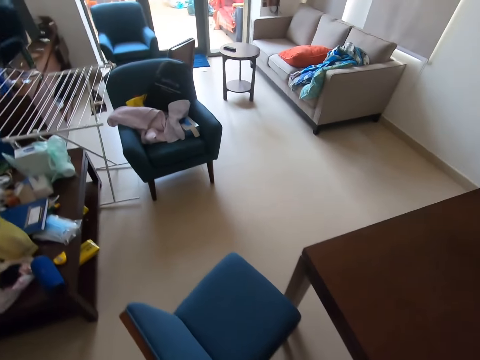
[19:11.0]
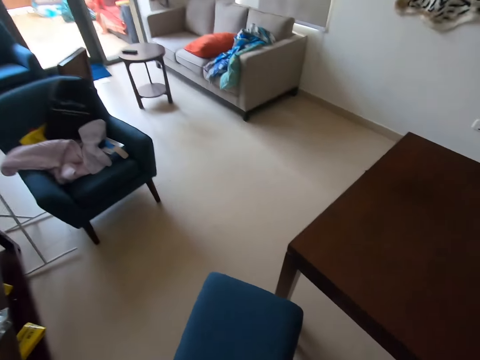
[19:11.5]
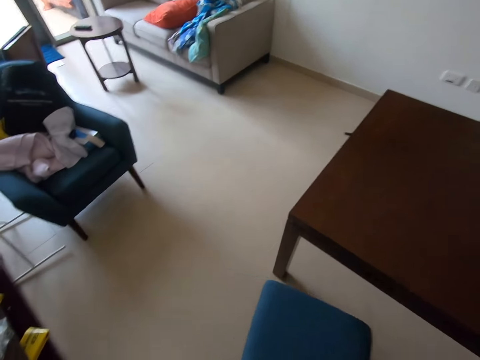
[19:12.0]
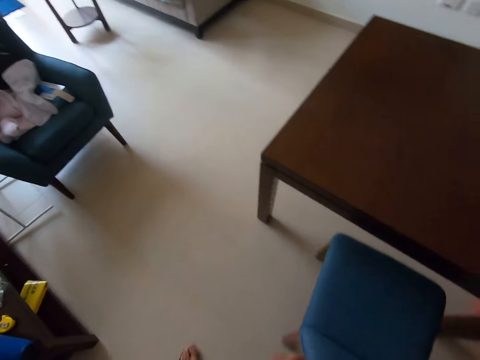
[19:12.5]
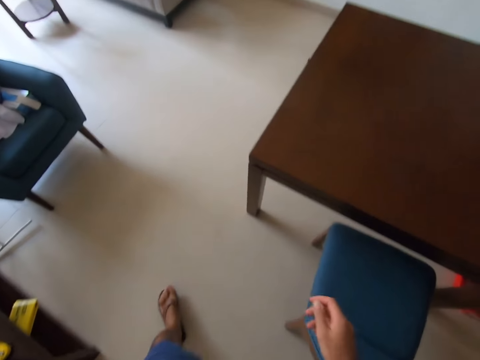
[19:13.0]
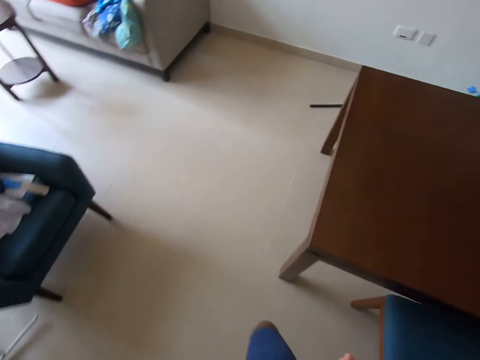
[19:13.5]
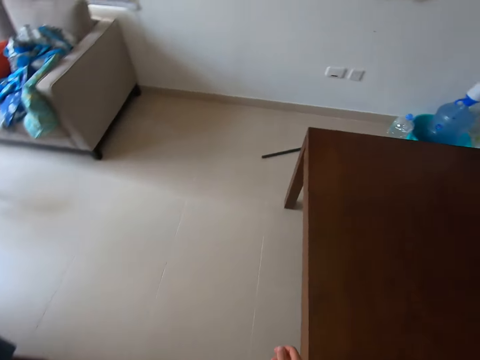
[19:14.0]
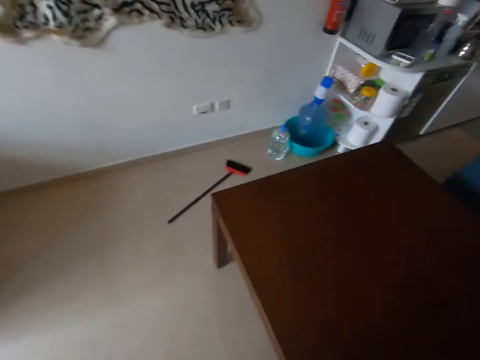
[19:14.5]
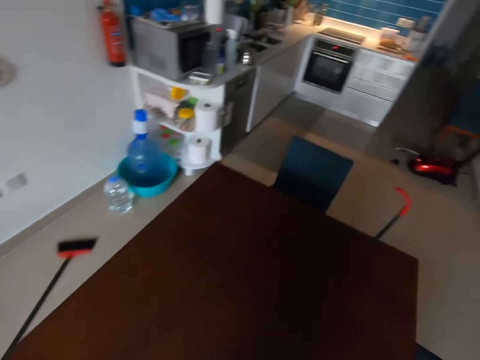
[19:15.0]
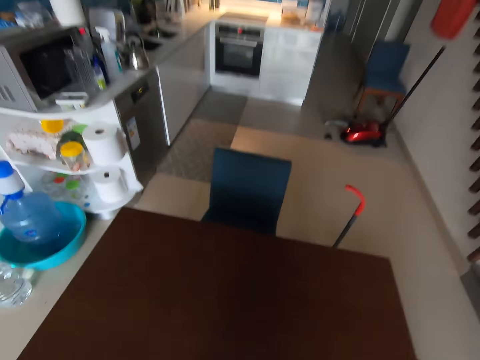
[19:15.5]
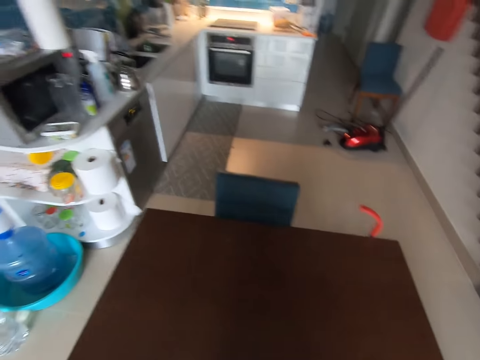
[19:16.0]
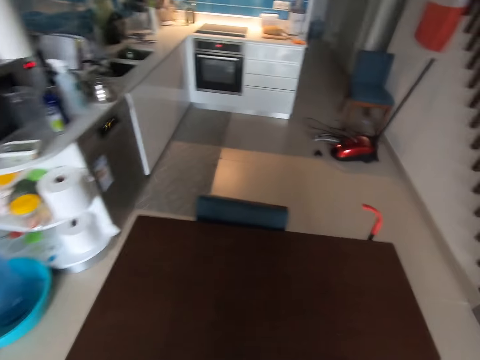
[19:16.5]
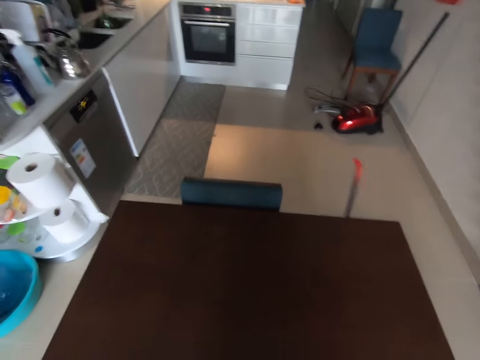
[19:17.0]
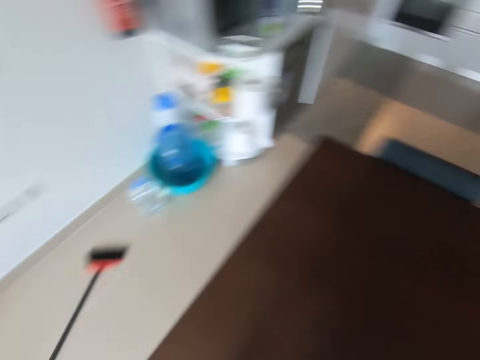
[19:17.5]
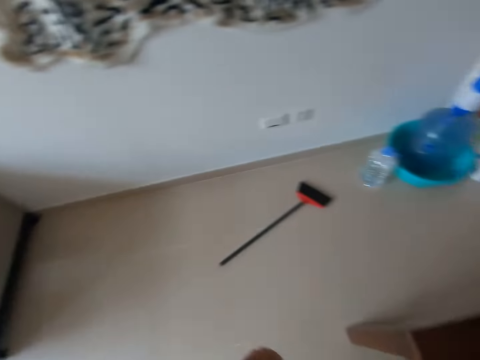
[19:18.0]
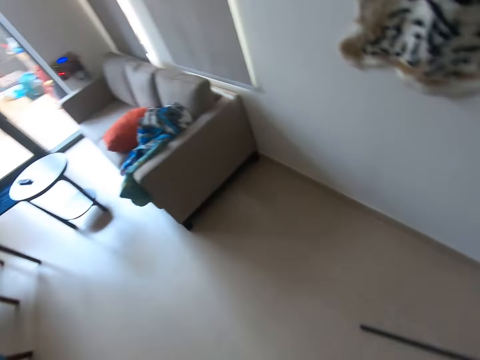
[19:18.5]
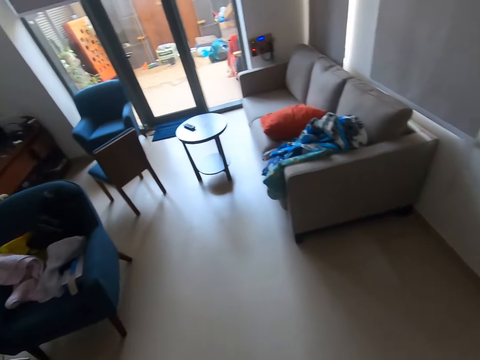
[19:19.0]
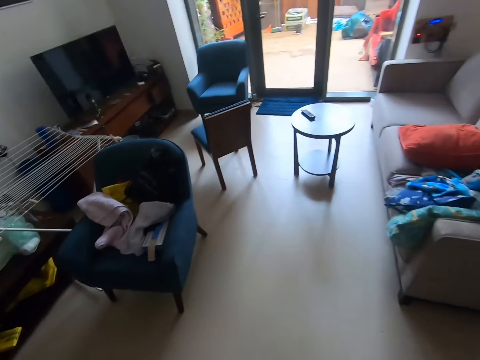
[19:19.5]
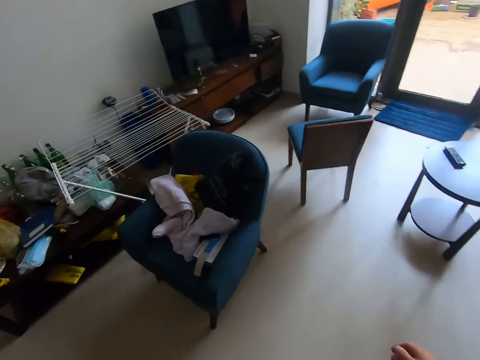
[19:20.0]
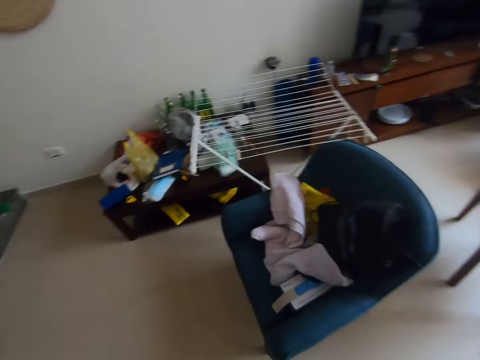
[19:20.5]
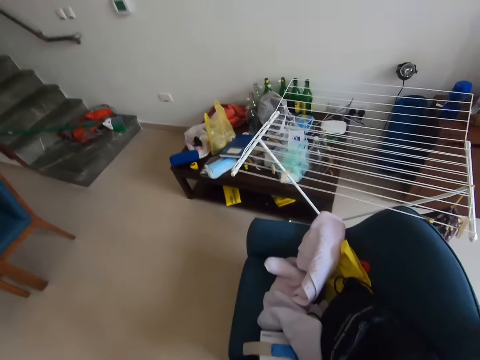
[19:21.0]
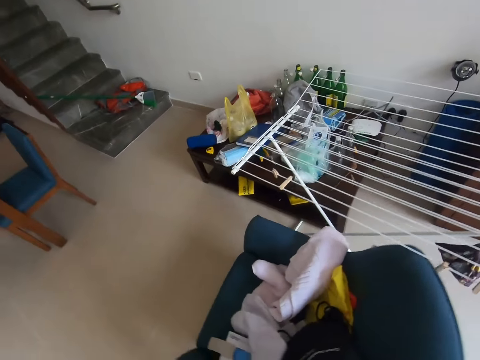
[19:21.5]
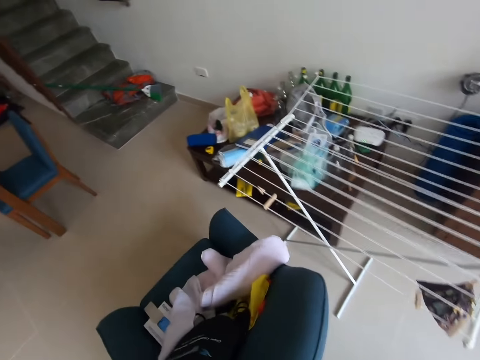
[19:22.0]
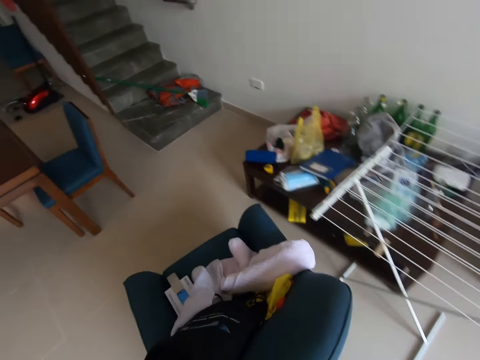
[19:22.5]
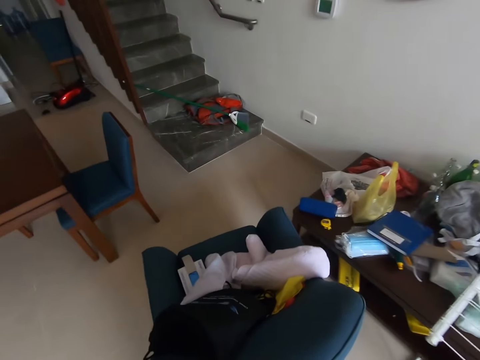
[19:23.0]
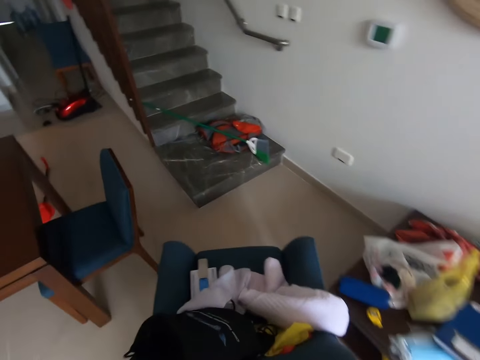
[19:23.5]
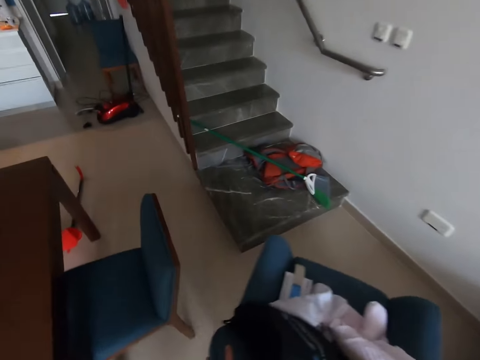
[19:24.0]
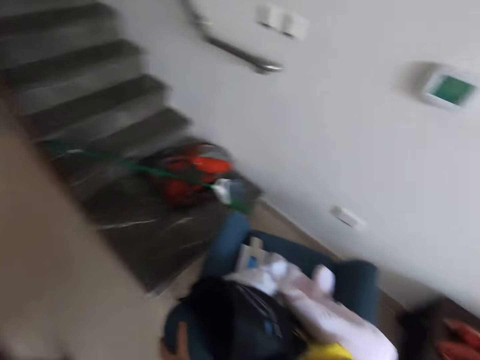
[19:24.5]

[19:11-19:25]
The camera wearer moves a chair on the floor. They walk on the floor, move a table on the floor, and push the table. They turn around, walk on the floor, move the chair on the floor, and move a sofa.

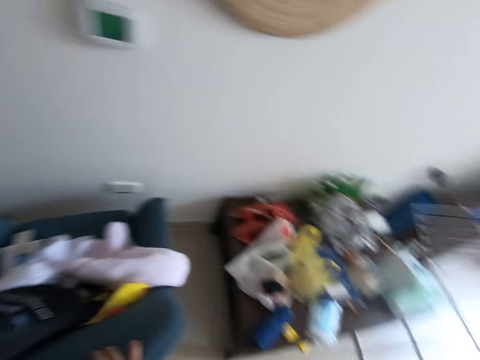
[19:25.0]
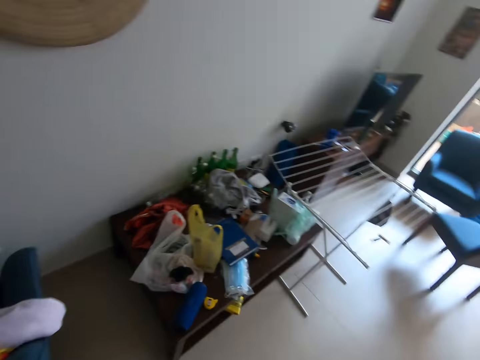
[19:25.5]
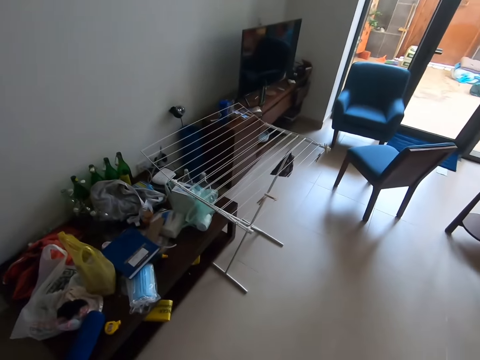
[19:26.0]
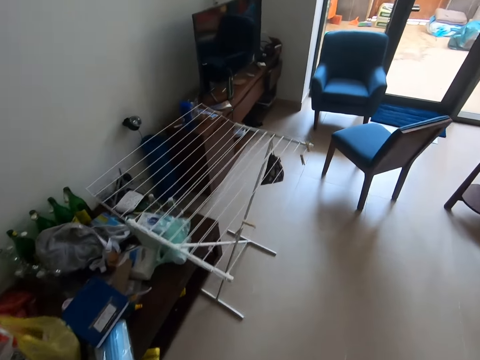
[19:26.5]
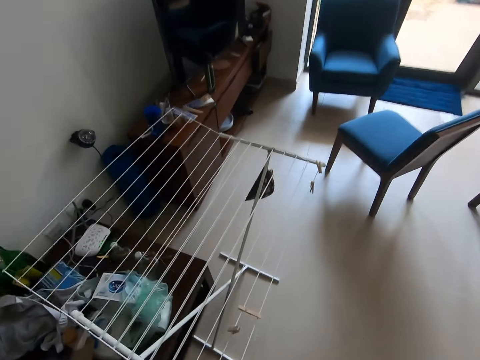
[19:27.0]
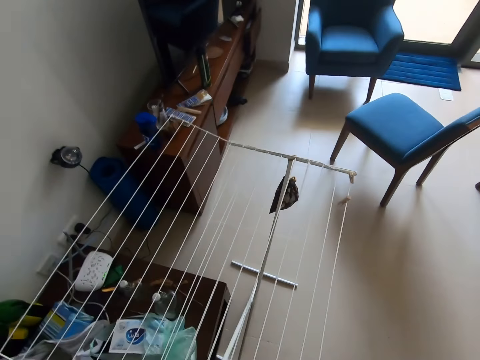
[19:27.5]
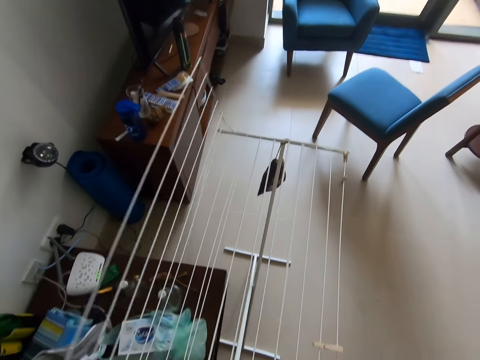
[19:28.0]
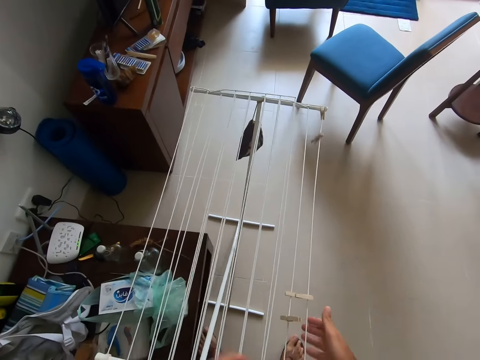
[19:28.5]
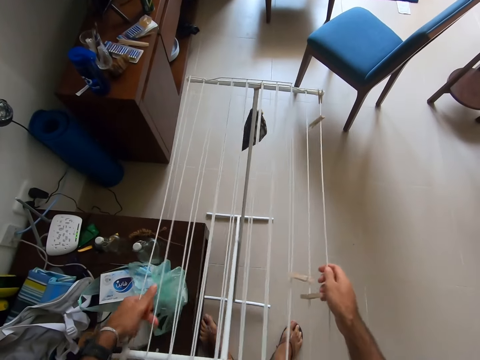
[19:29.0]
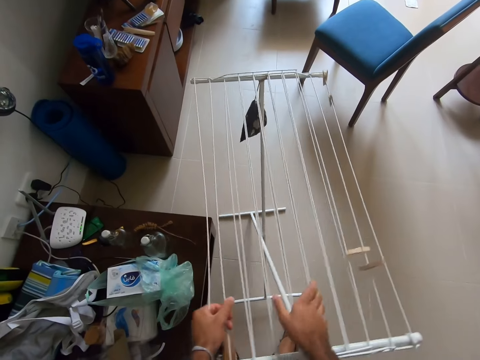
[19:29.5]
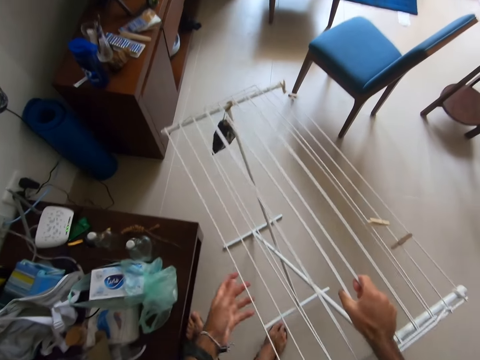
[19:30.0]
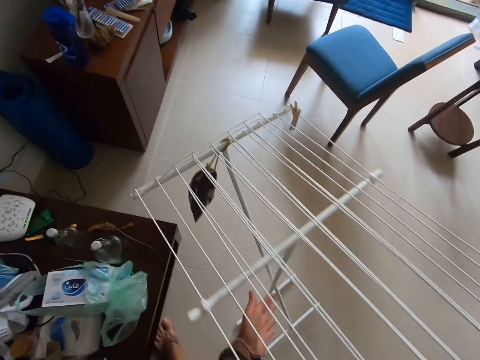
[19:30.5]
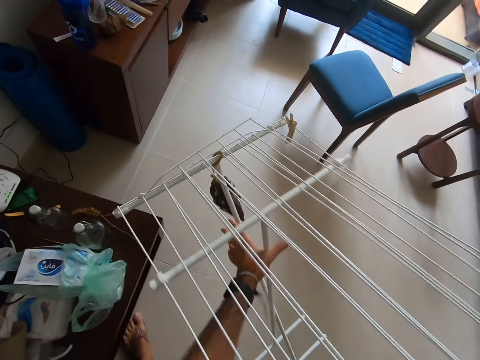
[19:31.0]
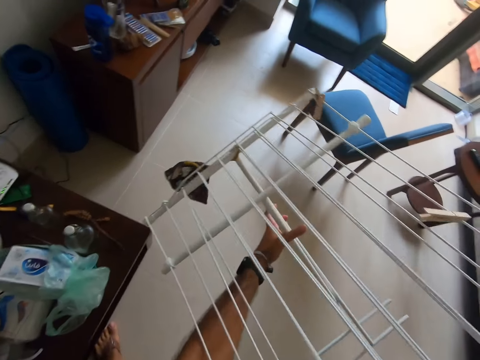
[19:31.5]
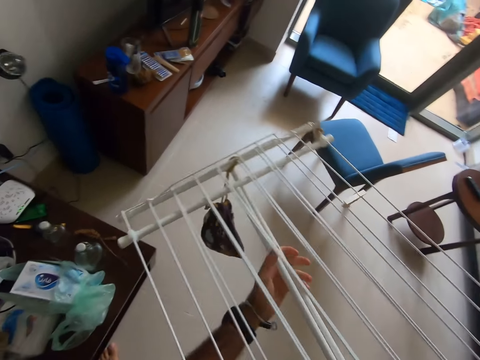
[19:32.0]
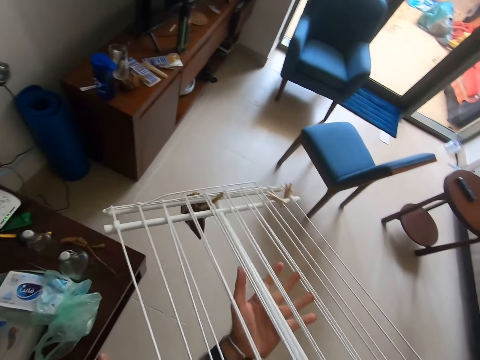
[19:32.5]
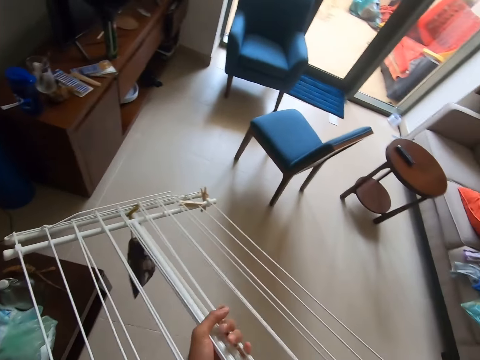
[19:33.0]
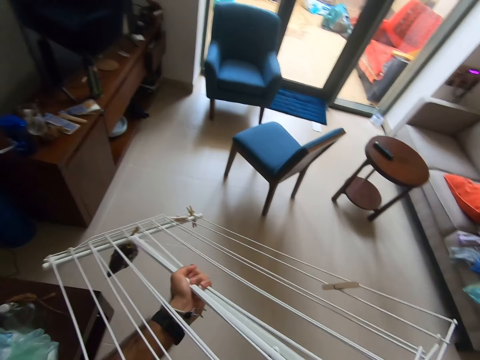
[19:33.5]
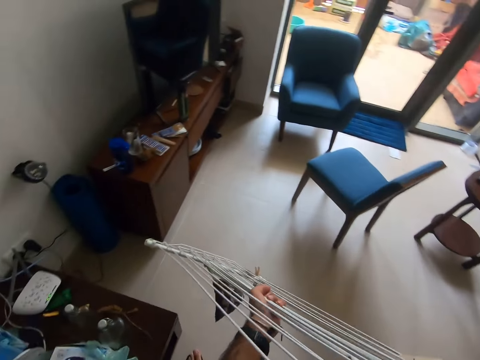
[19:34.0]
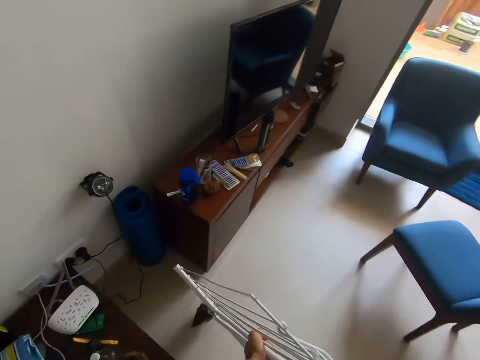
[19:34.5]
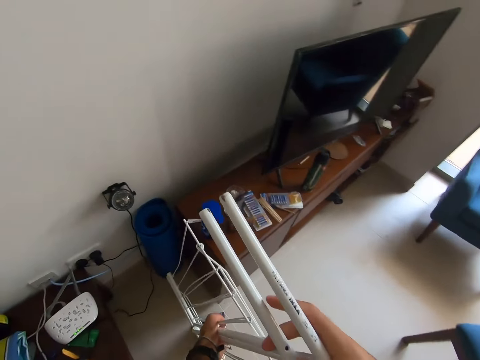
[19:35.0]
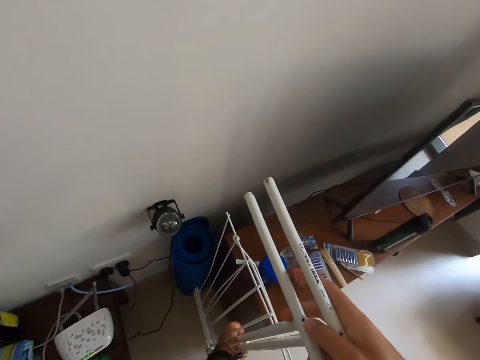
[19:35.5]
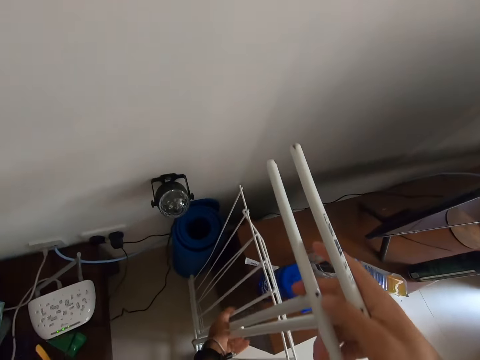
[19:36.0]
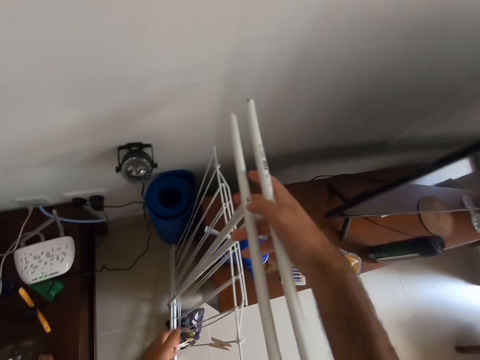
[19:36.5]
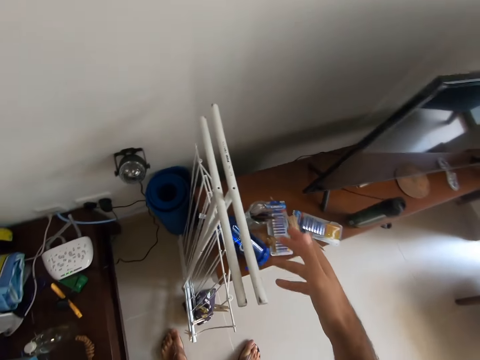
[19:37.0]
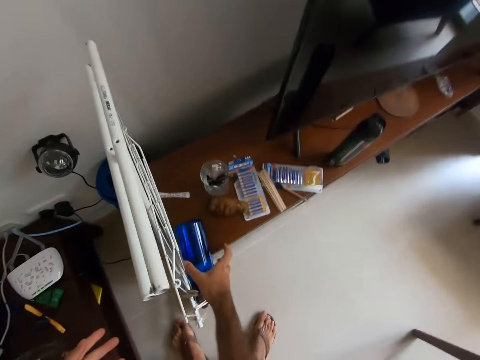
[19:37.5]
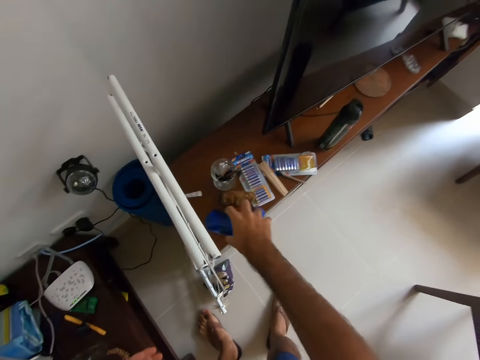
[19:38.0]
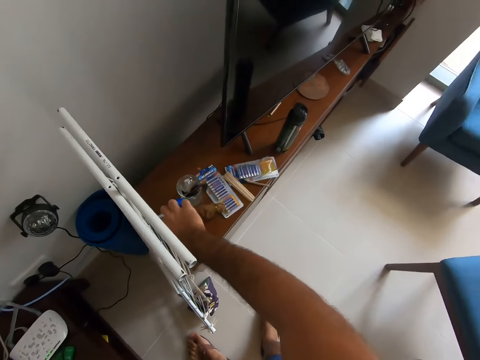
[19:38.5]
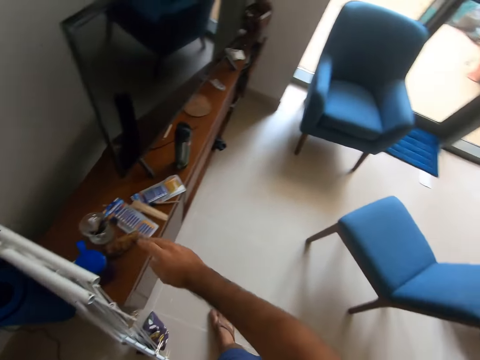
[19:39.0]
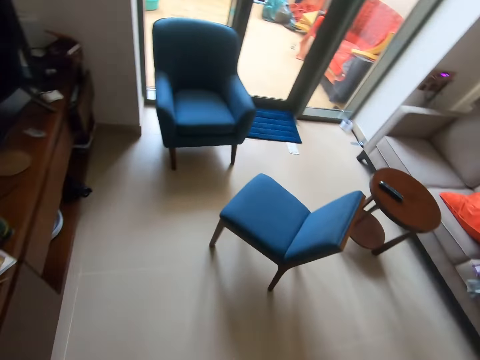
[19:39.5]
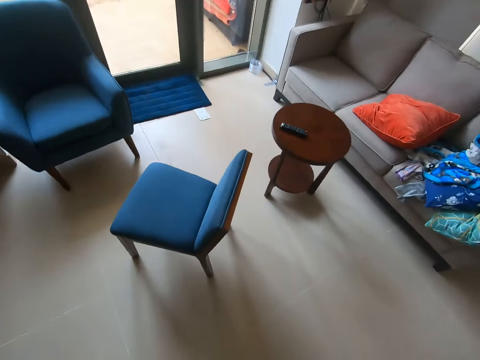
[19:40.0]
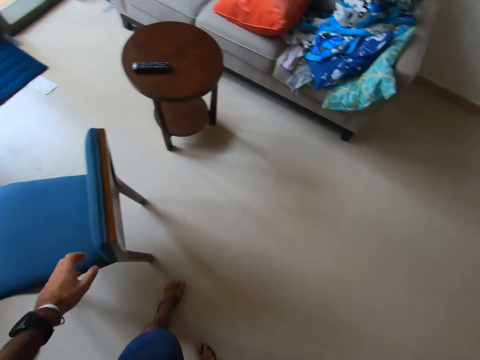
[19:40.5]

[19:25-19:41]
The camera wearer turns around and walks on the floor. They fold a metal rack or outdoor hanger. They lift the outdoor hanger, move the metal rack, place the outdoor hanger against the table, and place the metal rack on the floor. They move a bottle on the TV stand and lift the water bottle on the table.
